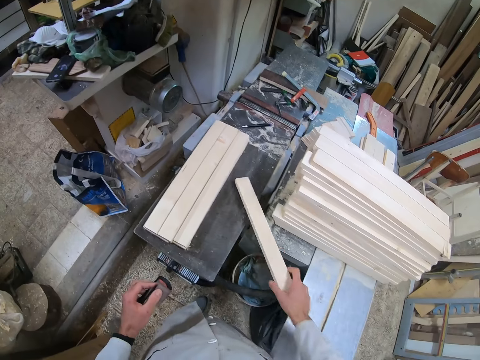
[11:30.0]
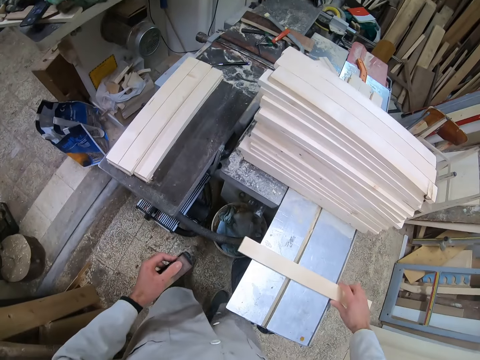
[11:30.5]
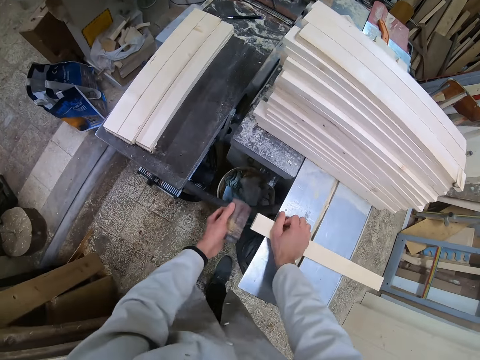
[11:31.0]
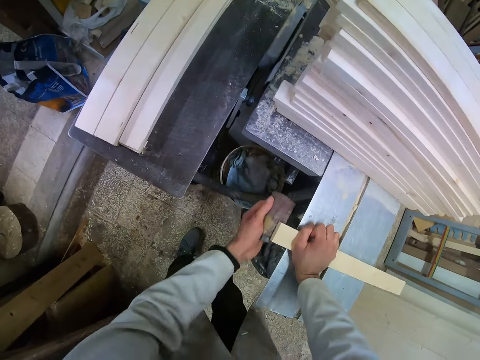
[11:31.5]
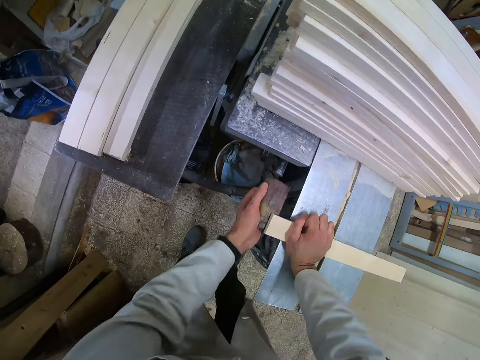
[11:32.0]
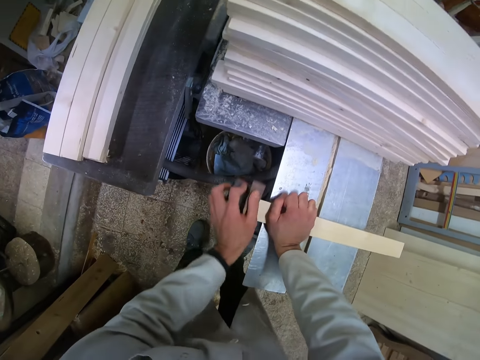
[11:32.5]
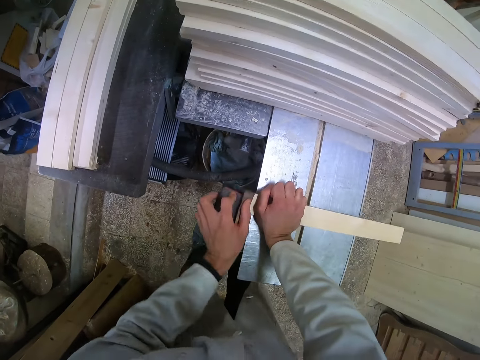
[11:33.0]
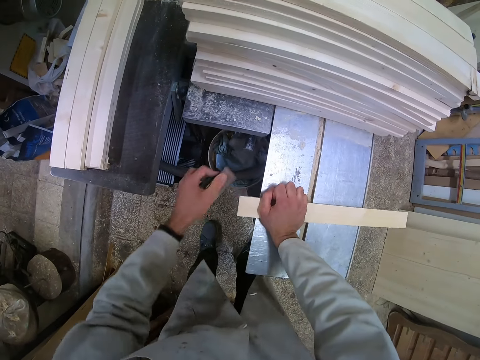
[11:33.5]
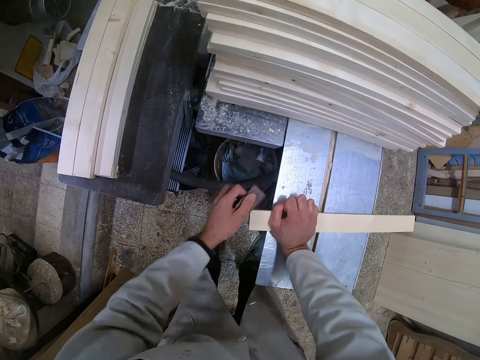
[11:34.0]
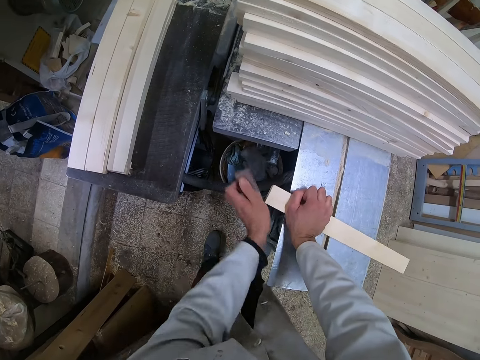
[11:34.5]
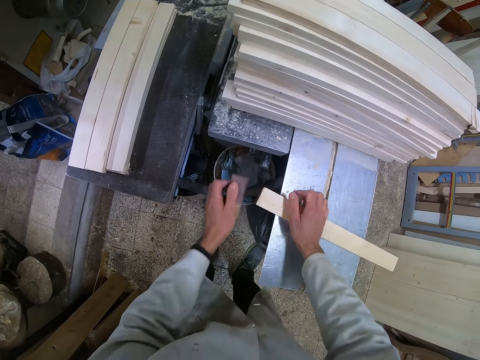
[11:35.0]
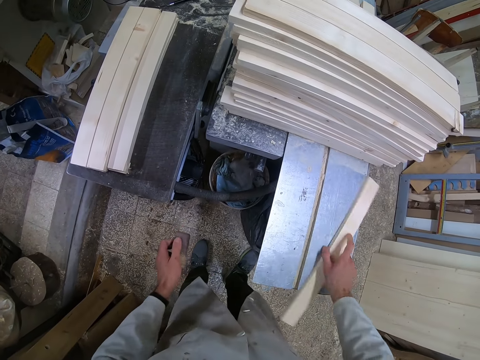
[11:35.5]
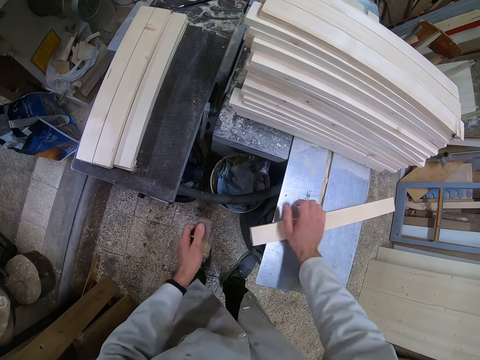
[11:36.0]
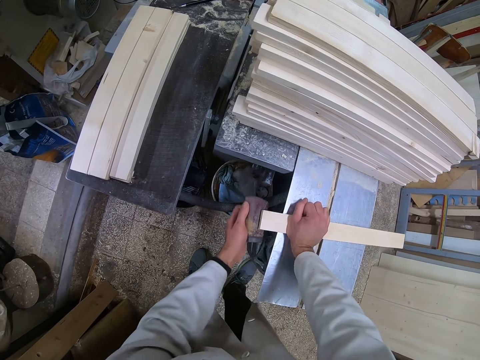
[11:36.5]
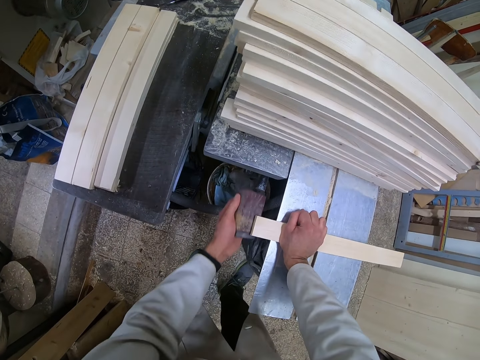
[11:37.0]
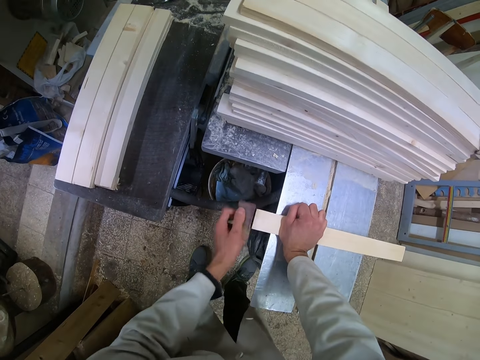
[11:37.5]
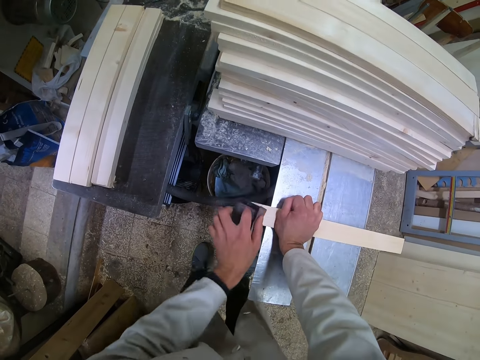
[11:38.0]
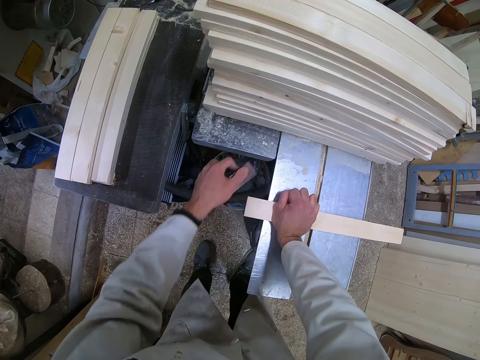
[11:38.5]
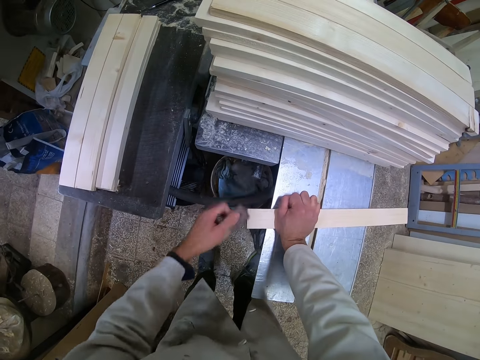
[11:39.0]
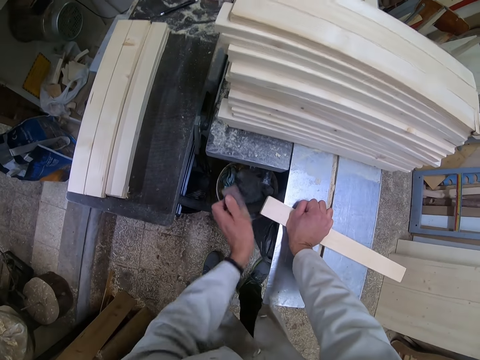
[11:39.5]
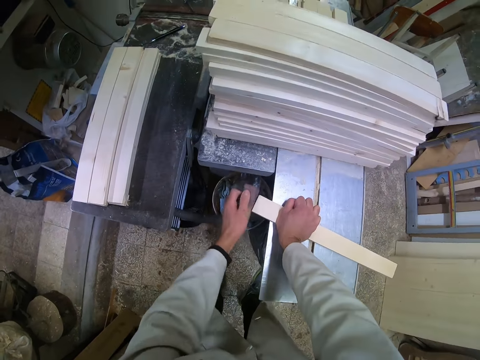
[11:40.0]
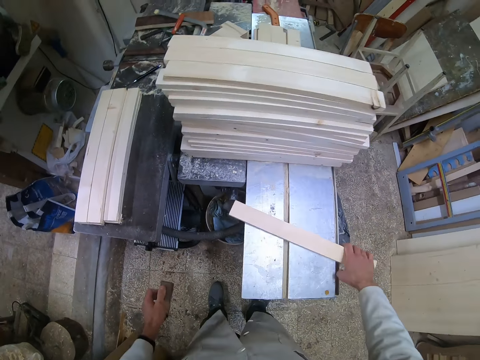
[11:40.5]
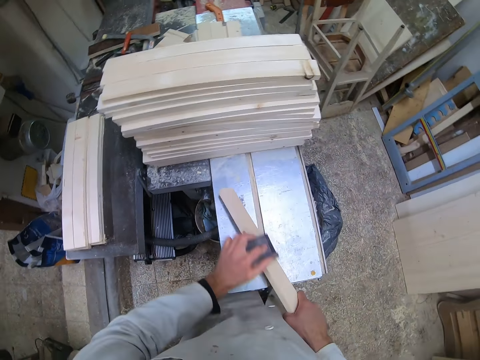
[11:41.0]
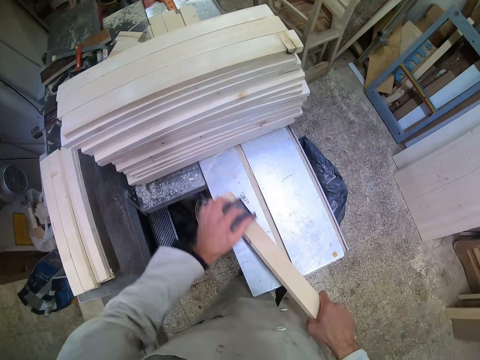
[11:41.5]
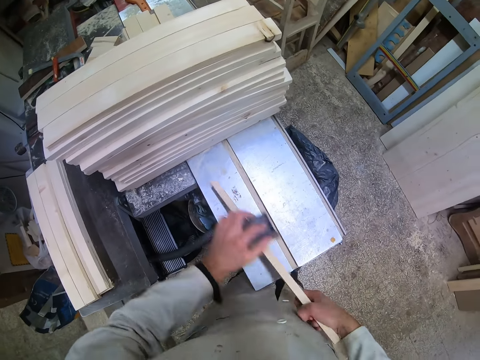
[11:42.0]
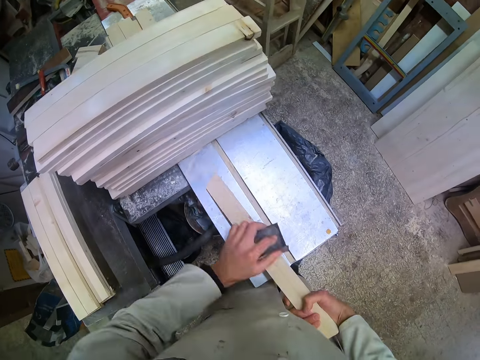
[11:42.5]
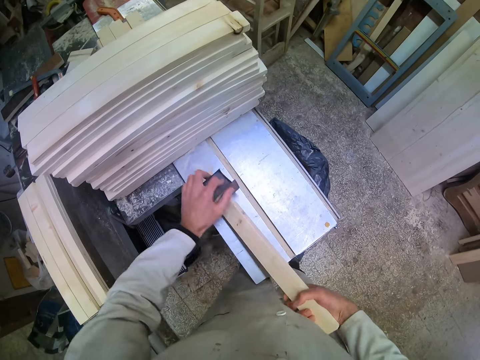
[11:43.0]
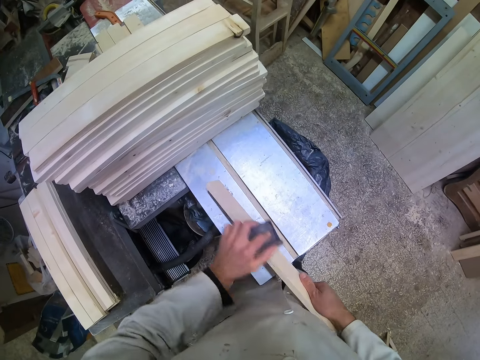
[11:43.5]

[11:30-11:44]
The camera wearer drops the piece of wood or rectangular dowel on the cutting machine. They smoothen the piece of wood with the sandpaper. They stop smoothening and adjust the rectangular dowel. They flip the piece of wood. They smoothen the piece of wood with the sandpaper. They stop smoothening, hold the rectangular dowel on one side, and continue smoothening.

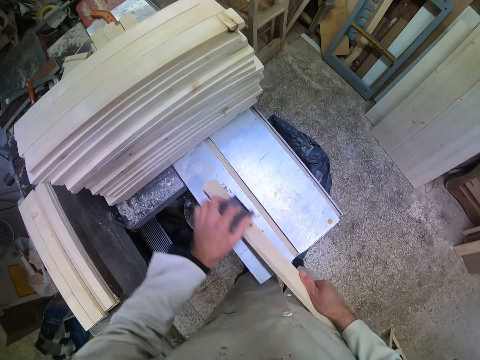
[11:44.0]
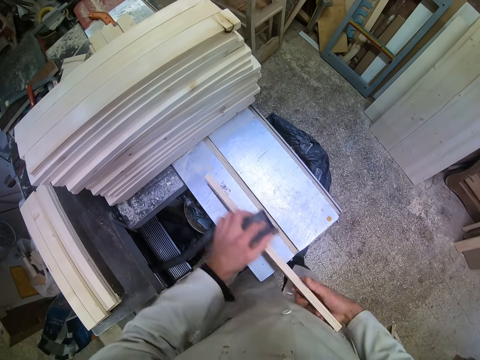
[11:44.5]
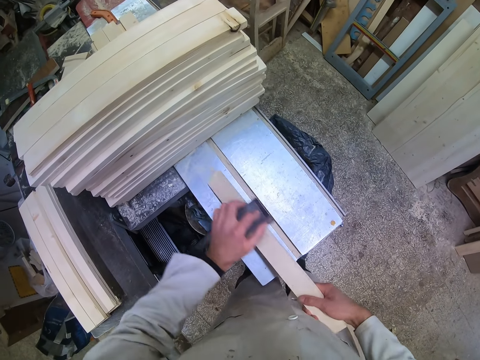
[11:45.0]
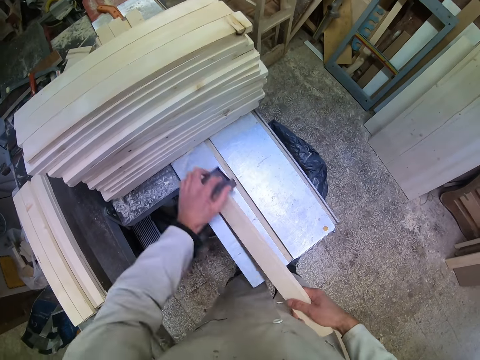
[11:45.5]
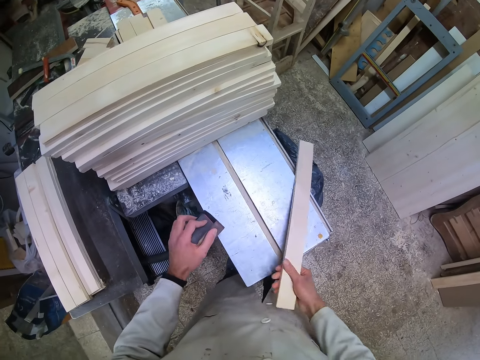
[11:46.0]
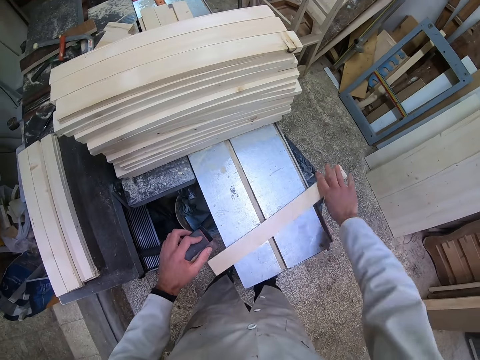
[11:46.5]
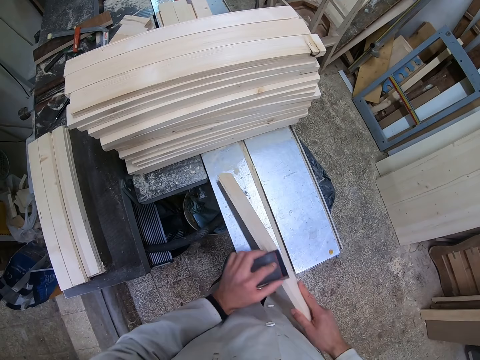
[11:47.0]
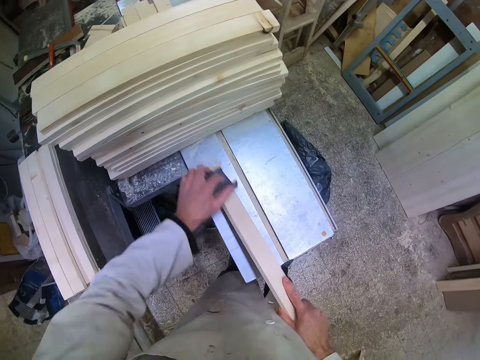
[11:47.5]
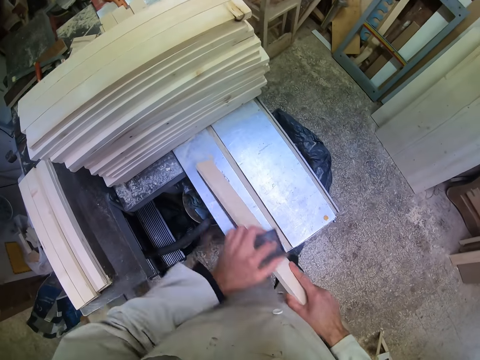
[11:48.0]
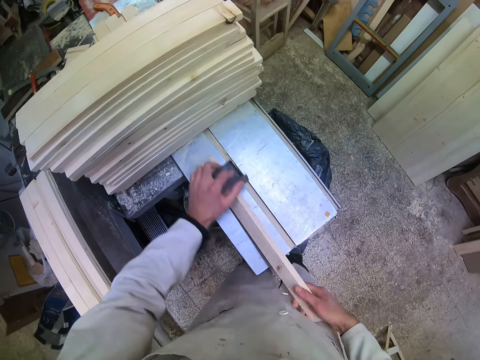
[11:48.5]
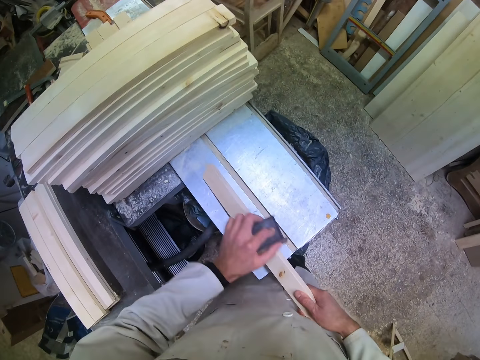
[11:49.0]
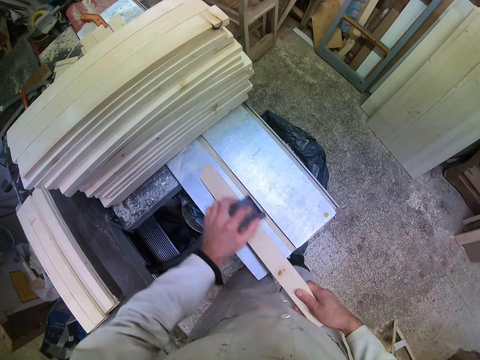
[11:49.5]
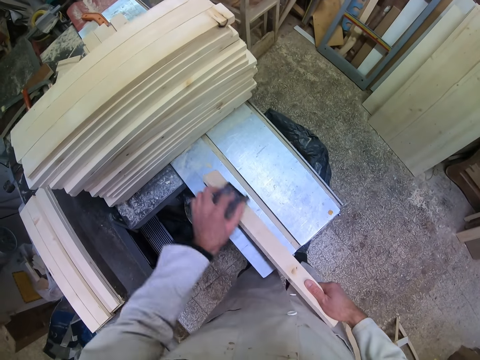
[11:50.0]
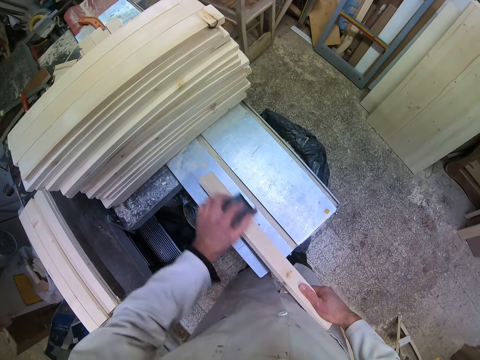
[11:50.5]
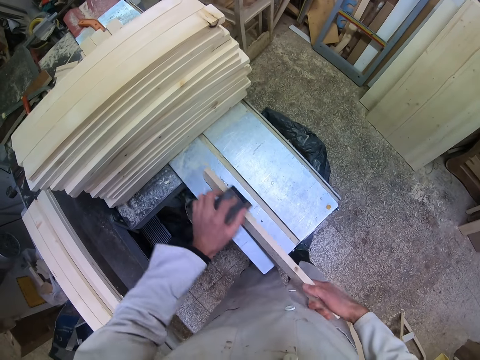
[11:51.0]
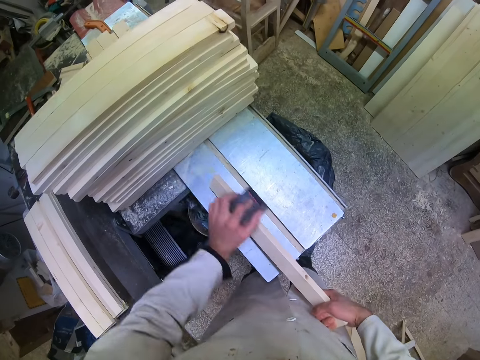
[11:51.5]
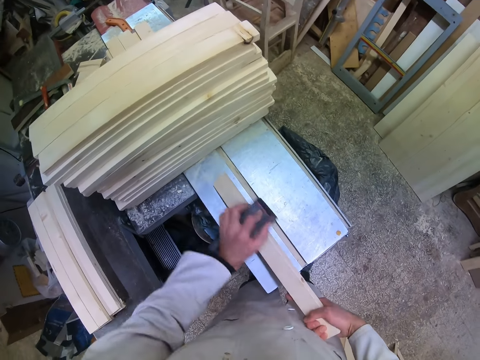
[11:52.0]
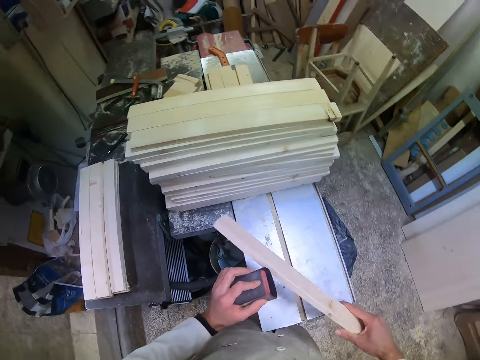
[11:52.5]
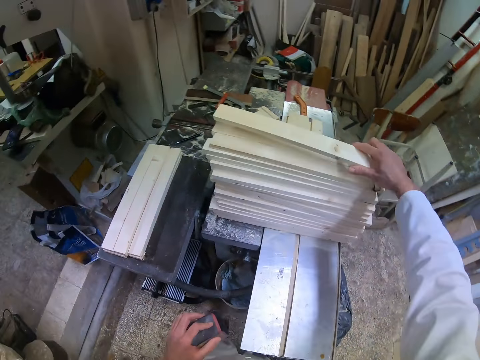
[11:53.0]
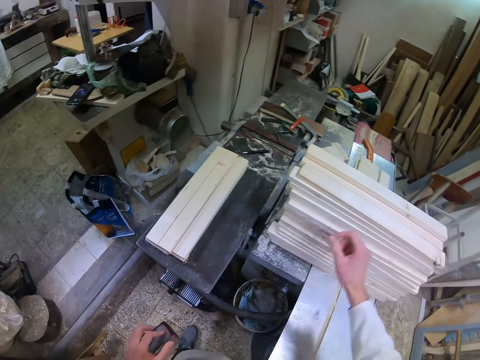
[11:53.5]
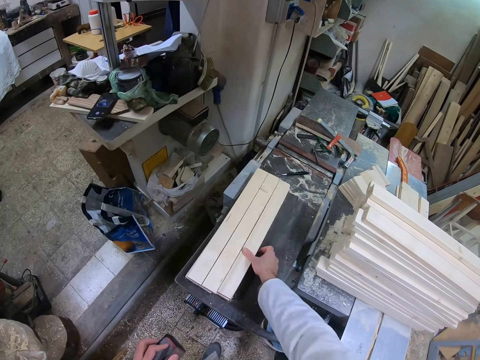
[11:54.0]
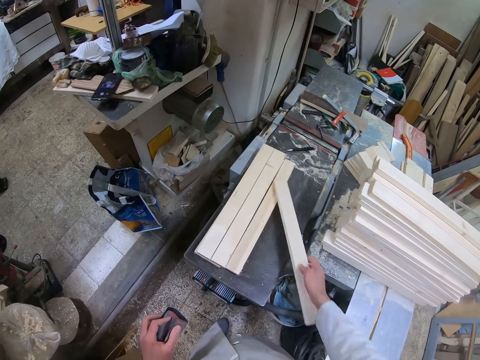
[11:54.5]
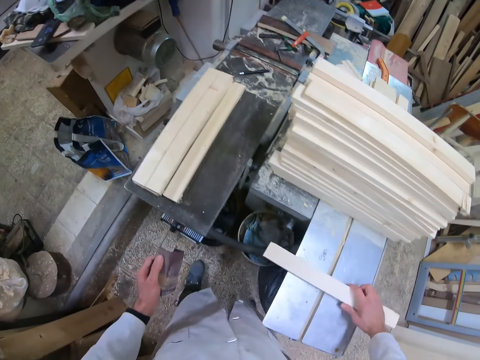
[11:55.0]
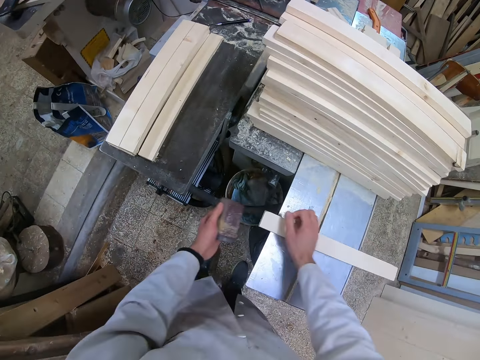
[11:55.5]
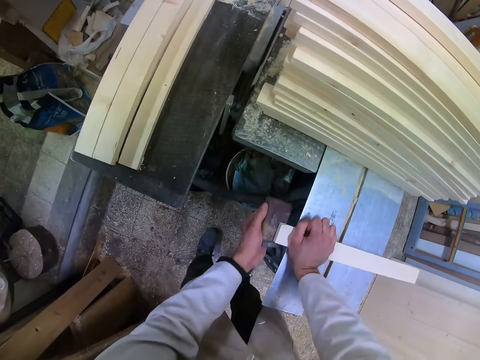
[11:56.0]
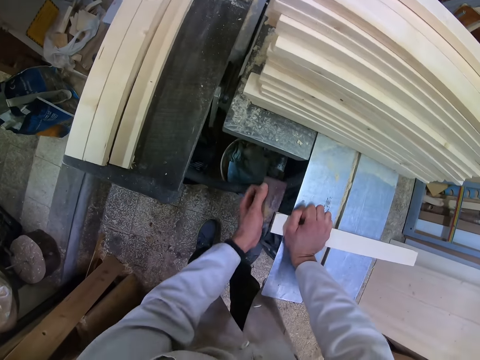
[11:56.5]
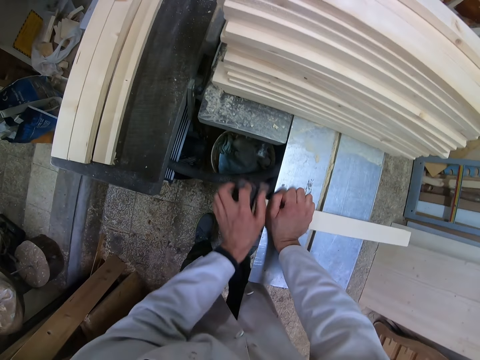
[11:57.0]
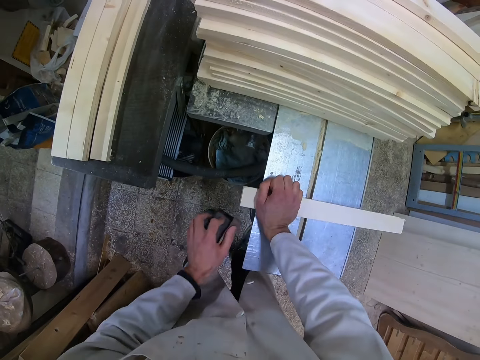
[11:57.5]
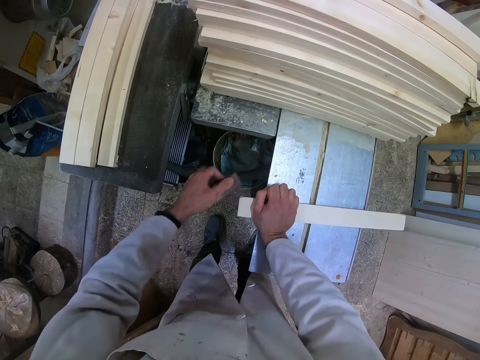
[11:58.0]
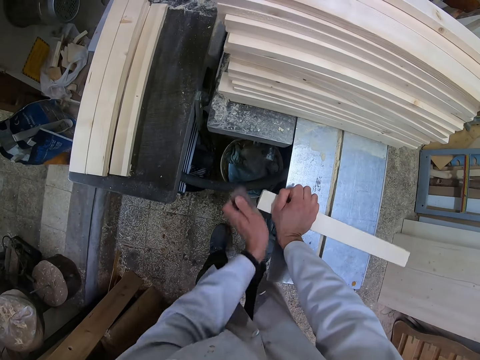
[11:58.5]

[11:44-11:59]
The camera wearer stops smoothening. He flips the piece of wood. He smoothens the piece of wood with the sandpaper. He stops smoothening. He drops the piece of wood on the other pieces of wood on the cutting machine. He picks up another piece of wood with his right hand. He drops the piece of wood on the cutting machine. He smoothens the piece of wood with the sandpaper.
